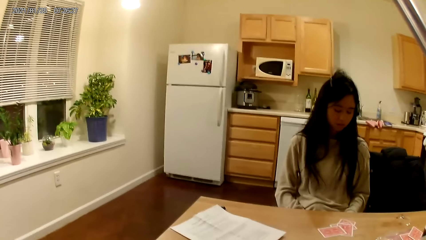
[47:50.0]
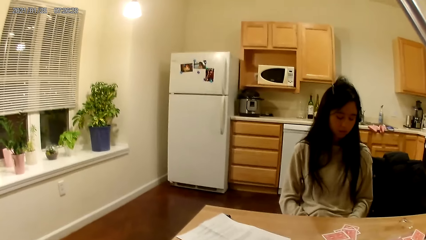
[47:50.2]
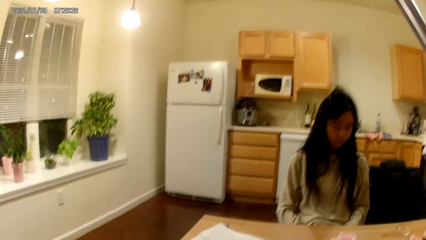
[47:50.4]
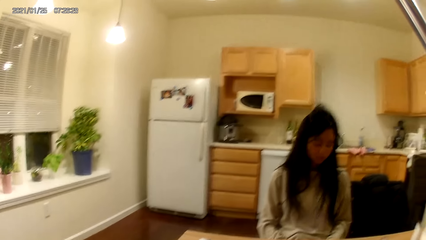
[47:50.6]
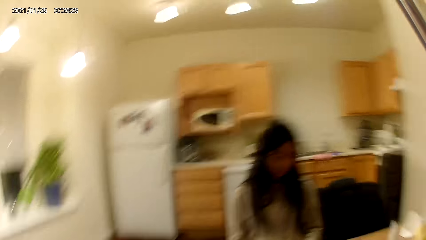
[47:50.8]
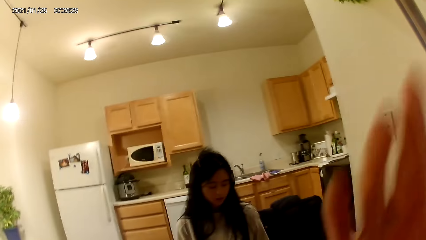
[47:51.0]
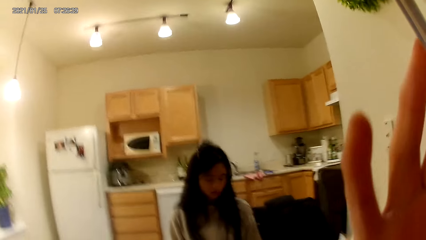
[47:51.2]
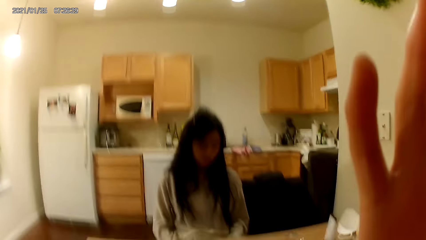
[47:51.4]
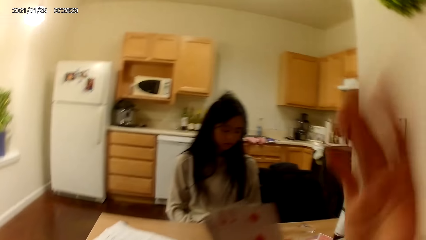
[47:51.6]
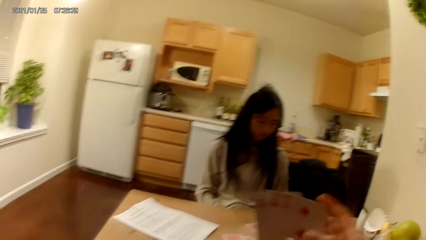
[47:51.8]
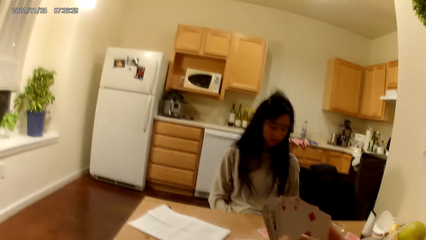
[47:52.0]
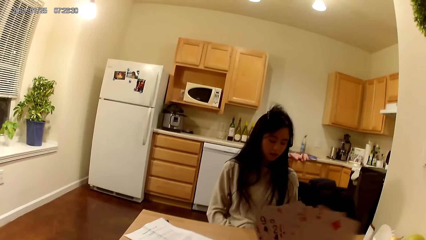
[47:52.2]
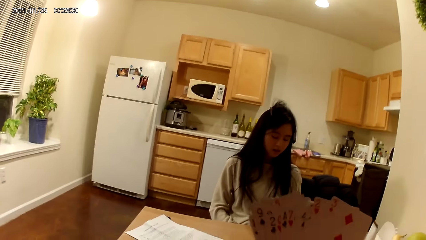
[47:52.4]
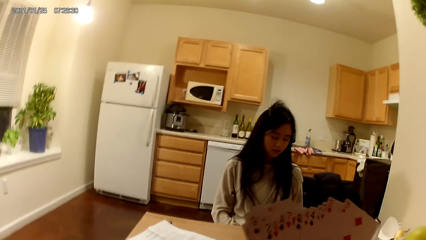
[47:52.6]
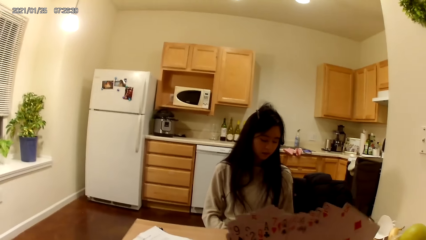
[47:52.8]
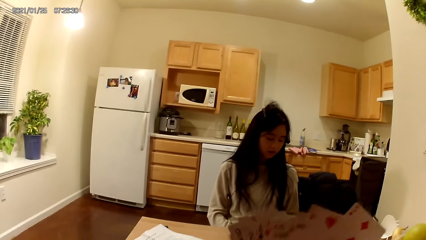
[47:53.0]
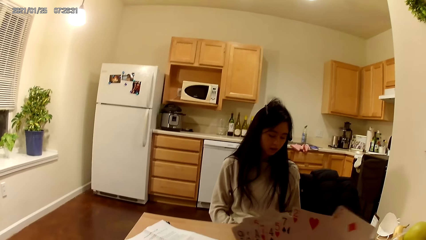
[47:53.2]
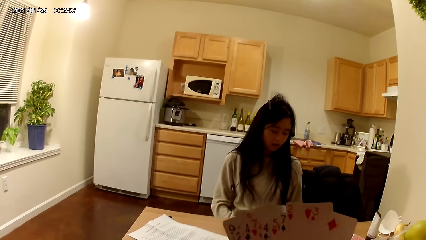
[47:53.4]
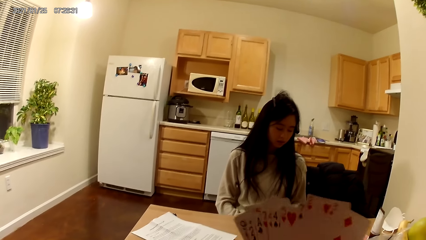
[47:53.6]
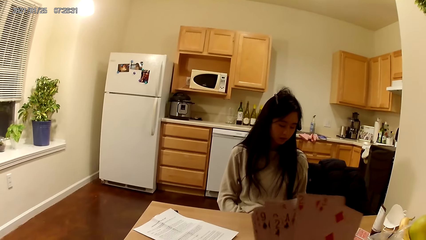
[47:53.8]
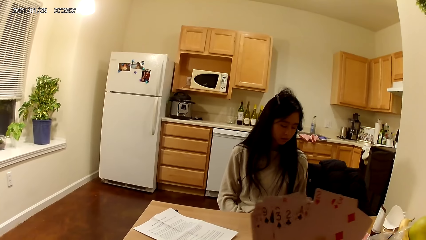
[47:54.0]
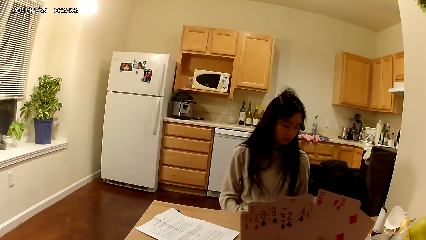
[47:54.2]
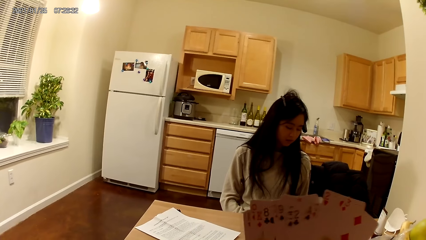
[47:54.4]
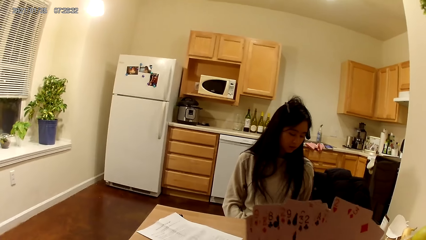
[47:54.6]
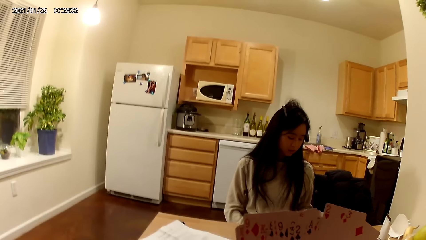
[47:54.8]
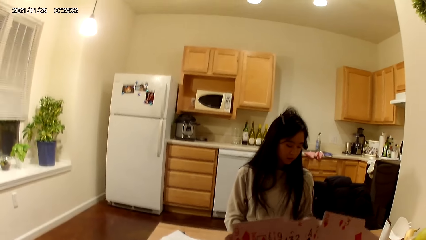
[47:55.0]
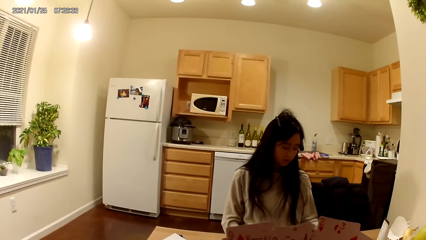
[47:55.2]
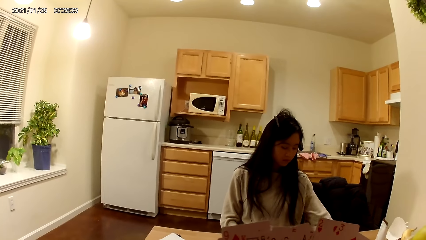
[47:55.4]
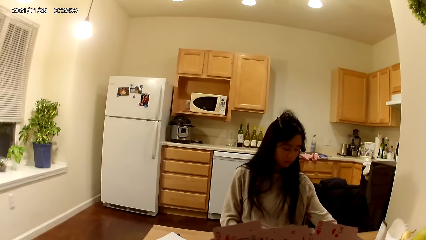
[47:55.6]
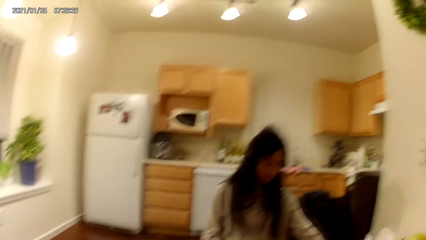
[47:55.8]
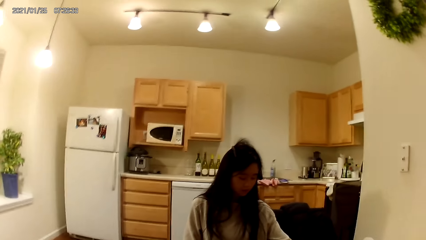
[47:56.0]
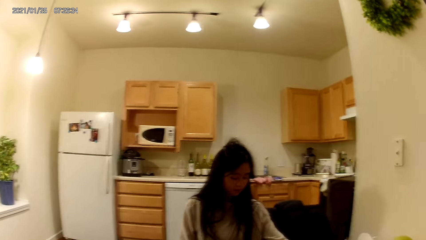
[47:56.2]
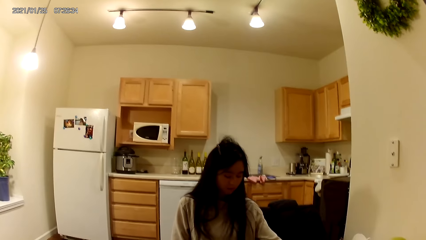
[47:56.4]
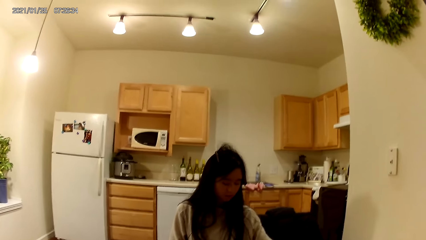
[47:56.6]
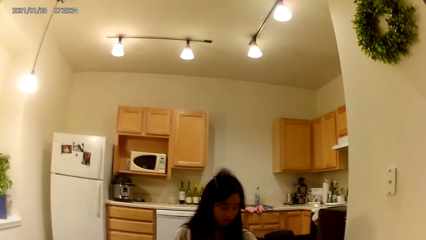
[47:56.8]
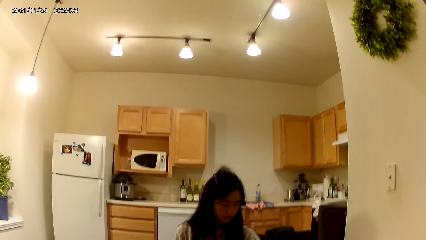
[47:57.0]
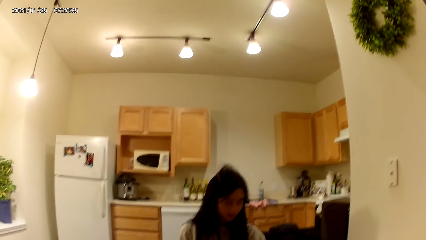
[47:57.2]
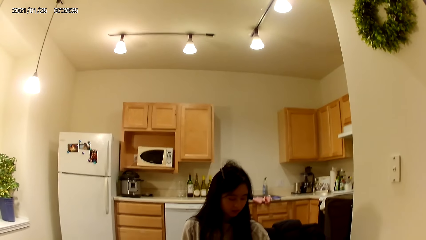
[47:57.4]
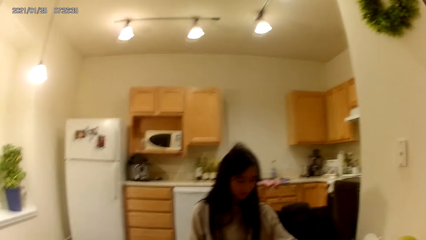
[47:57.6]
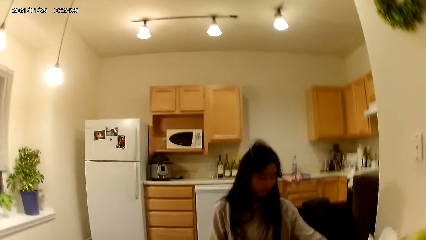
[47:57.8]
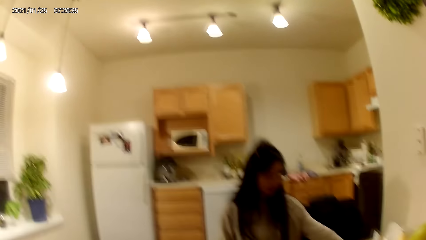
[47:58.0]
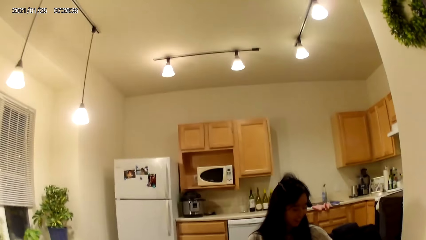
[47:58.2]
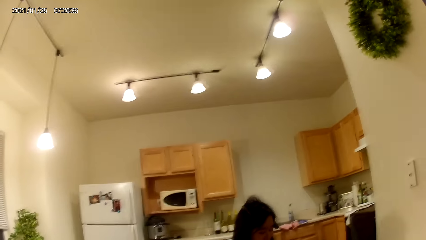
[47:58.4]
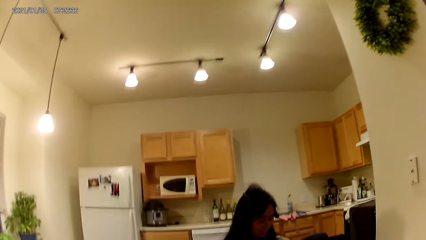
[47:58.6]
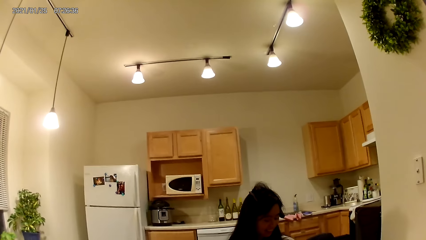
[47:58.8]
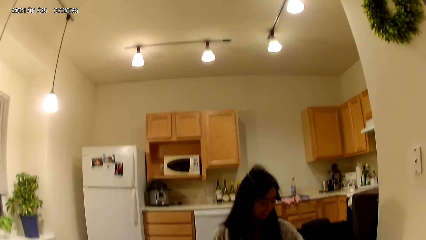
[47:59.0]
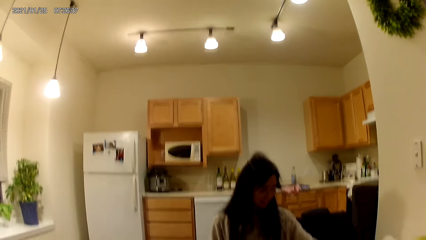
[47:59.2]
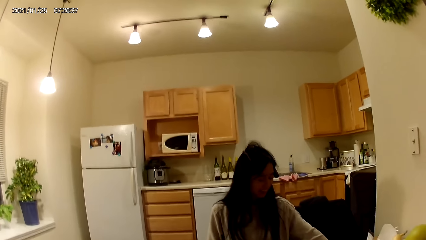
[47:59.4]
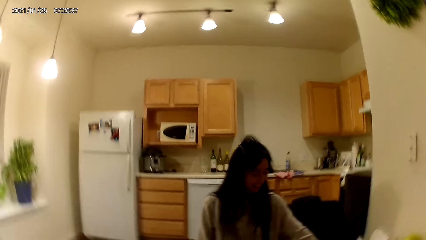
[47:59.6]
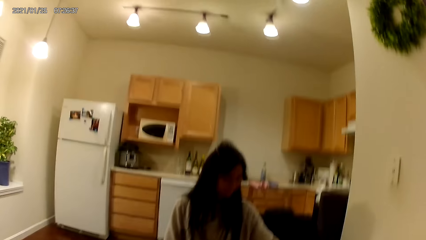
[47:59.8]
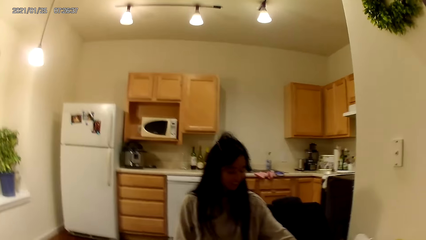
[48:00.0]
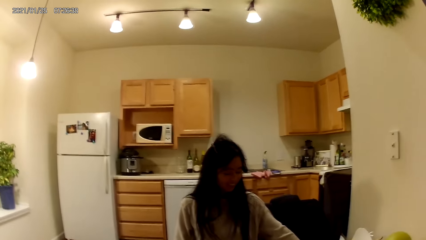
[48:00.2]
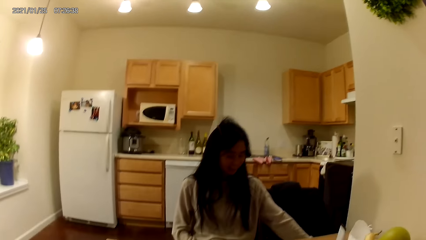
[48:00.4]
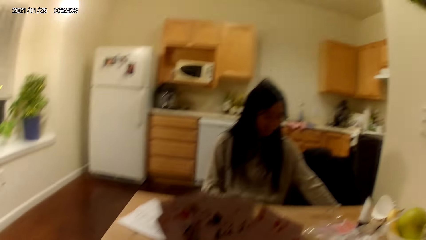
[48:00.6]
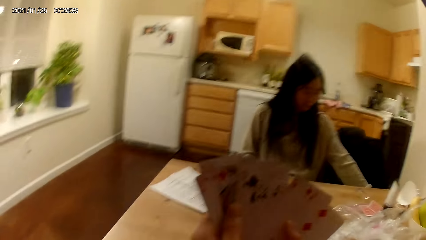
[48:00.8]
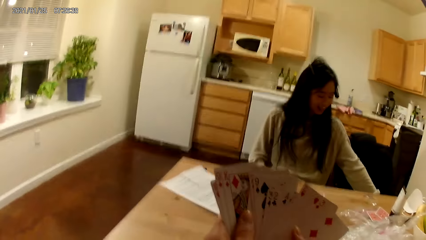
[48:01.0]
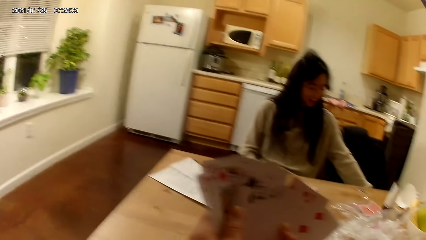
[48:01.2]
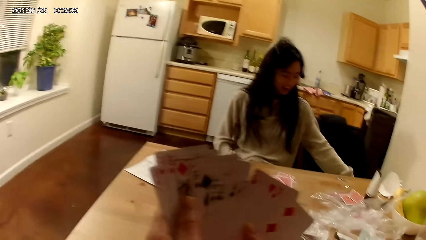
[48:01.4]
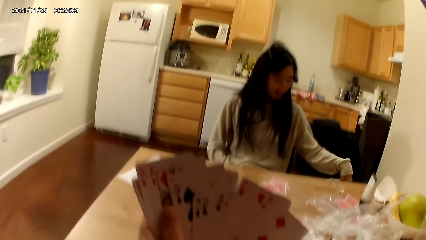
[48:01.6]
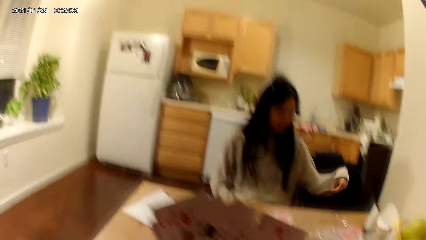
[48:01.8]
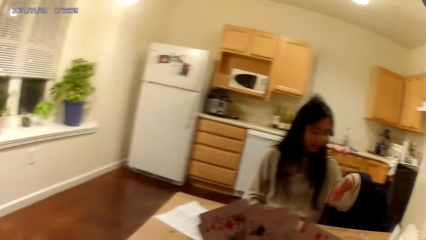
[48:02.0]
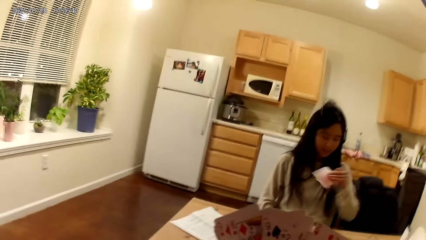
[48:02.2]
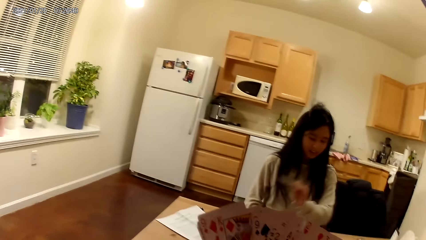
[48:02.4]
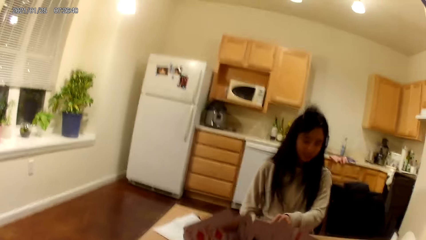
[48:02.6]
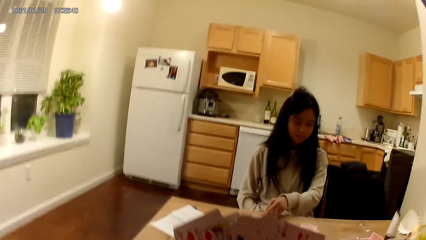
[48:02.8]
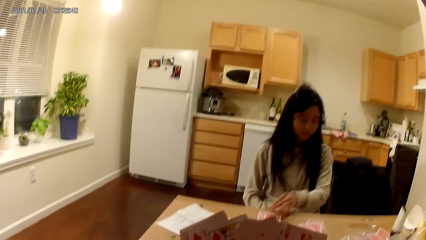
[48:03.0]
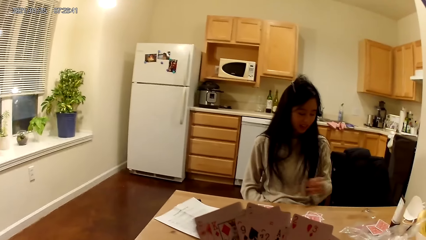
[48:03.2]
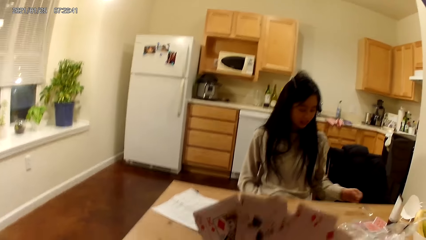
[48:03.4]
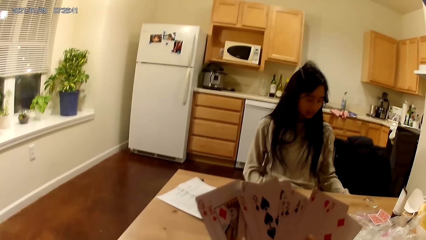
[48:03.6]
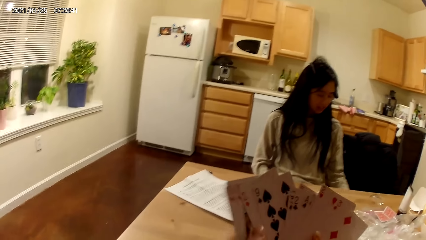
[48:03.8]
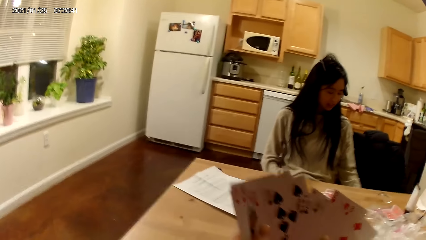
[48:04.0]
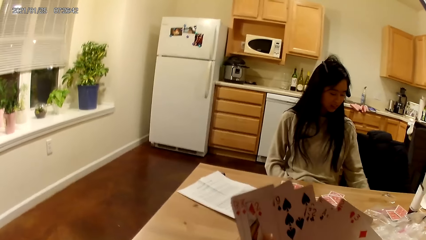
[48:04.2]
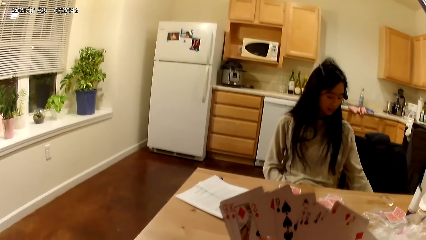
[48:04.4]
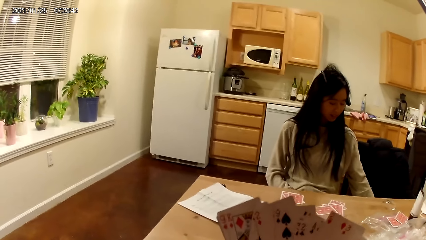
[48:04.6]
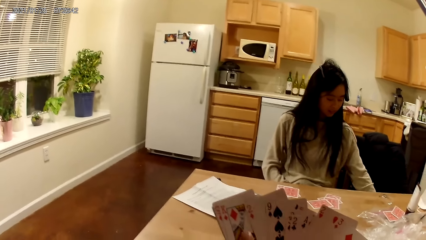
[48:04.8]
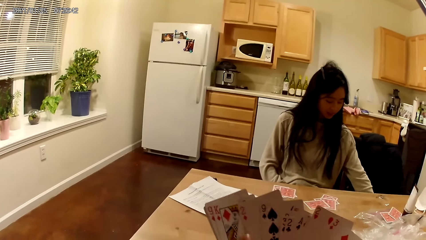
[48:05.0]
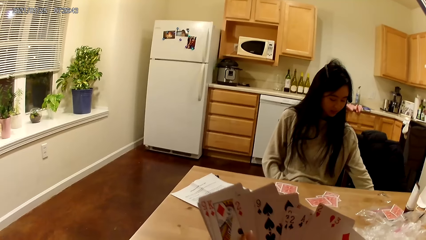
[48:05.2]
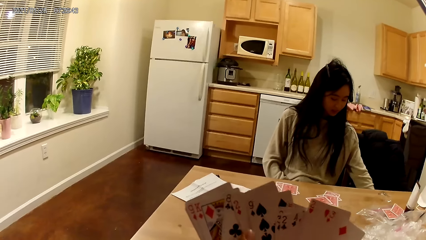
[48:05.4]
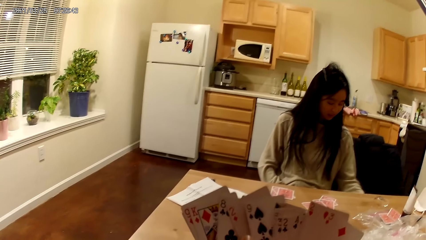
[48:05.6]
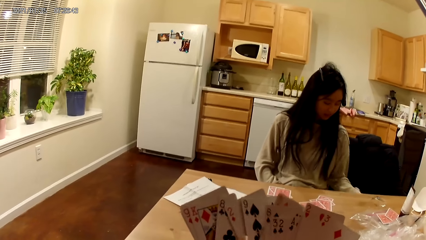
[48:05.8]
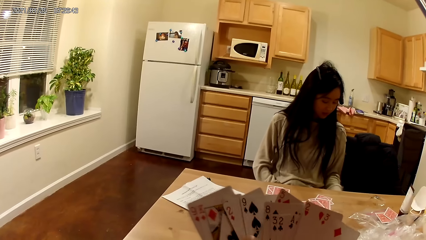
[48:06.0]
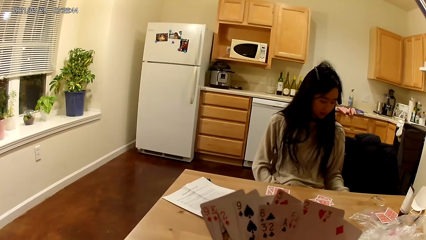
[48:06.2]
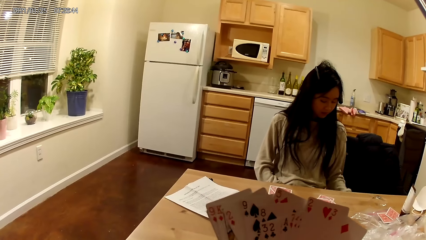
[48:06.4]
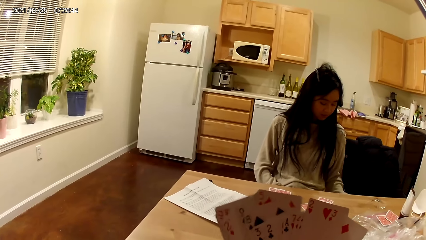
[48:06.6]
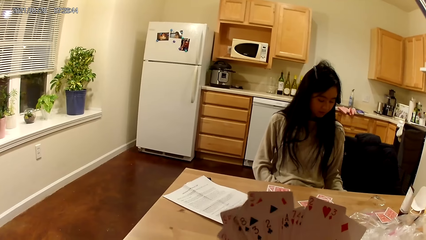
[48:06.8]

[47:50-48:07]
The camera wearer raises her right hand towards her face. She lowers her right hand. She holds the cards and shuffles the cards in her hands. The woman places another set of cards on the dining table with her left hand.
